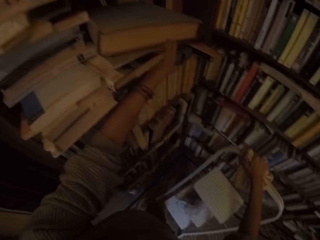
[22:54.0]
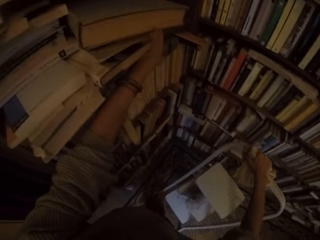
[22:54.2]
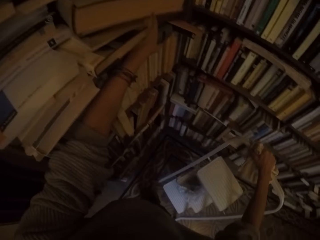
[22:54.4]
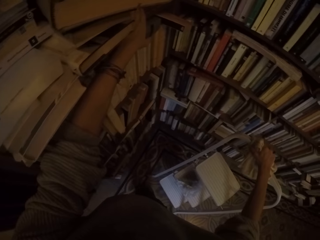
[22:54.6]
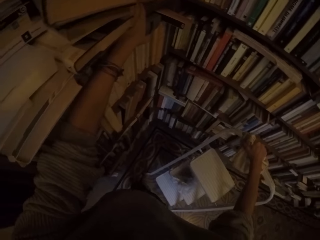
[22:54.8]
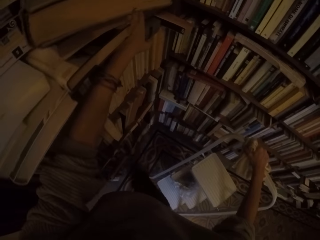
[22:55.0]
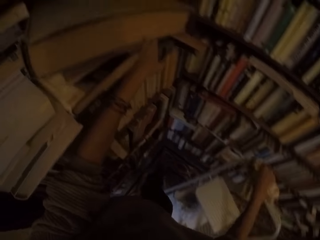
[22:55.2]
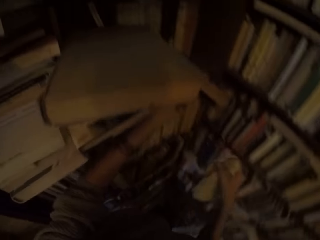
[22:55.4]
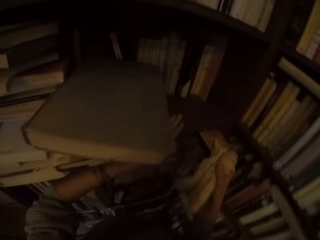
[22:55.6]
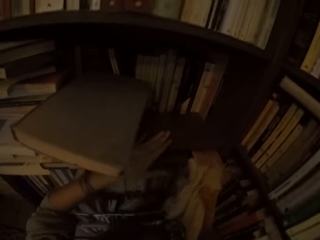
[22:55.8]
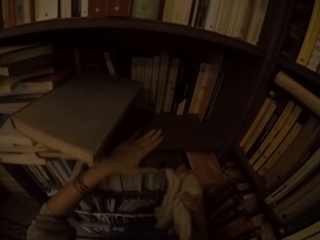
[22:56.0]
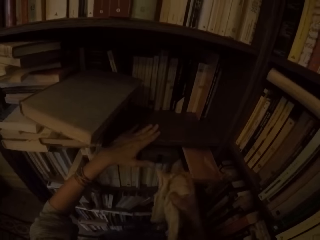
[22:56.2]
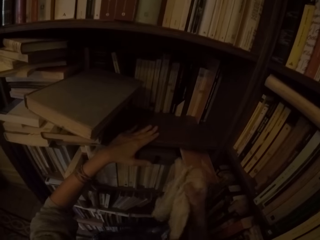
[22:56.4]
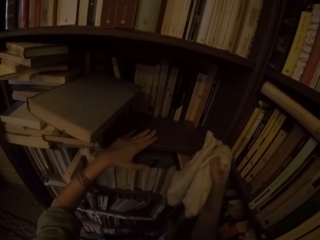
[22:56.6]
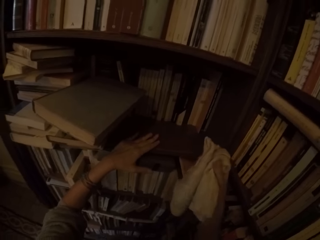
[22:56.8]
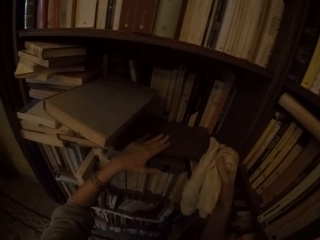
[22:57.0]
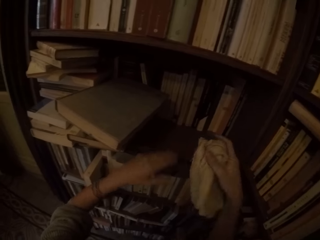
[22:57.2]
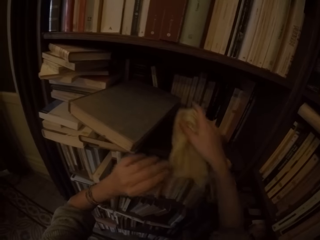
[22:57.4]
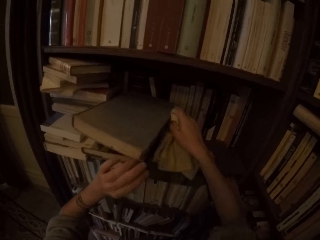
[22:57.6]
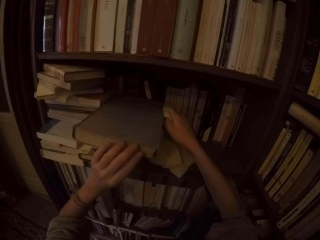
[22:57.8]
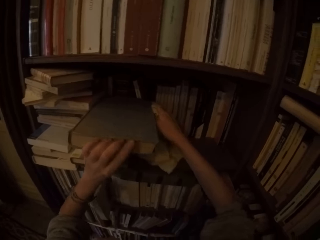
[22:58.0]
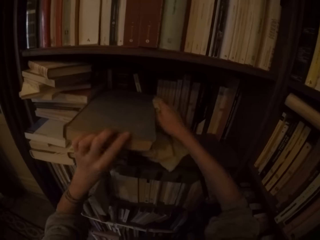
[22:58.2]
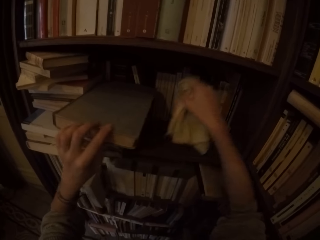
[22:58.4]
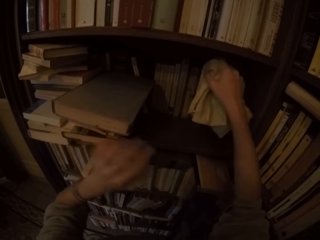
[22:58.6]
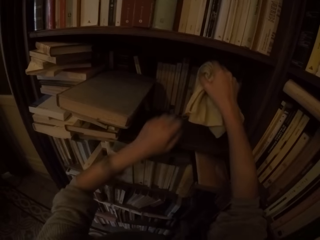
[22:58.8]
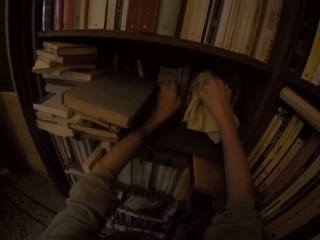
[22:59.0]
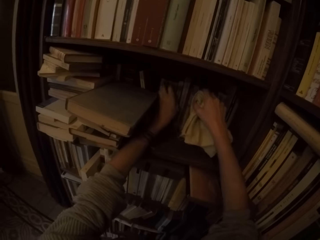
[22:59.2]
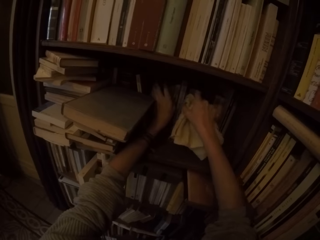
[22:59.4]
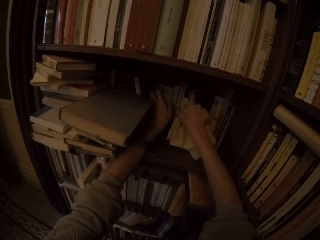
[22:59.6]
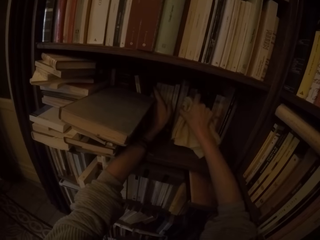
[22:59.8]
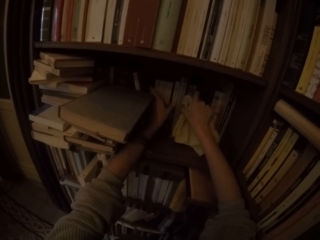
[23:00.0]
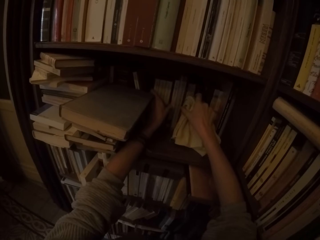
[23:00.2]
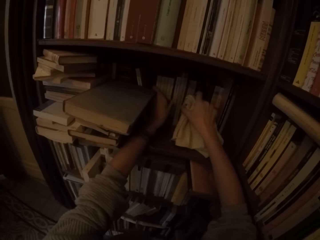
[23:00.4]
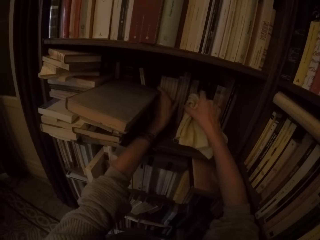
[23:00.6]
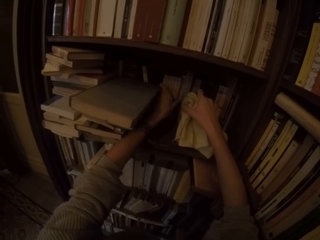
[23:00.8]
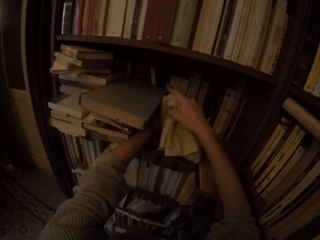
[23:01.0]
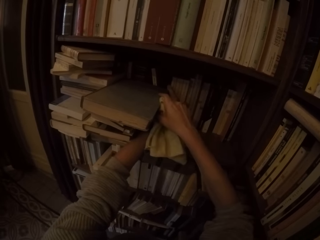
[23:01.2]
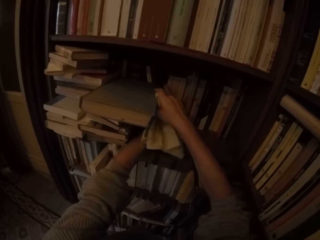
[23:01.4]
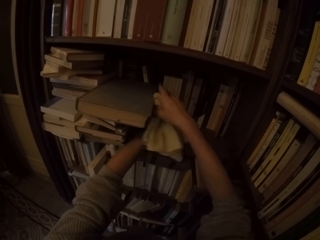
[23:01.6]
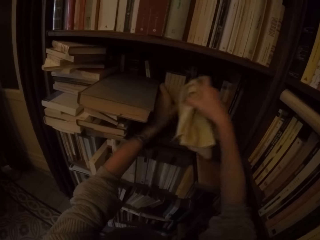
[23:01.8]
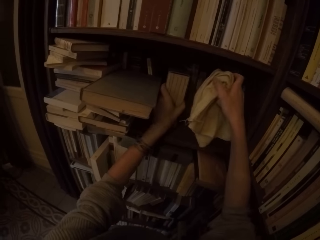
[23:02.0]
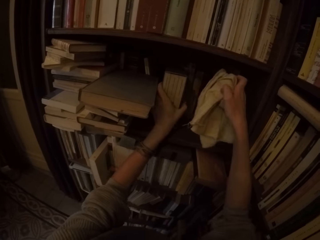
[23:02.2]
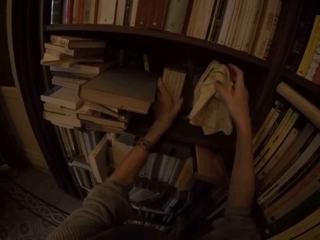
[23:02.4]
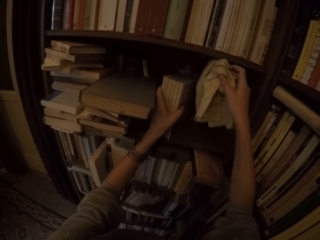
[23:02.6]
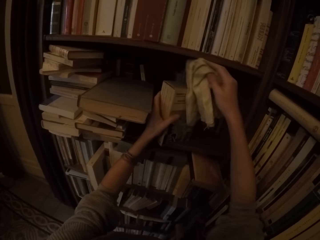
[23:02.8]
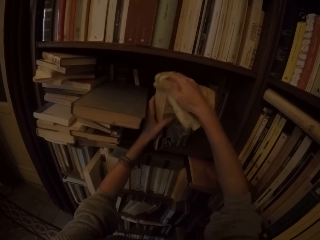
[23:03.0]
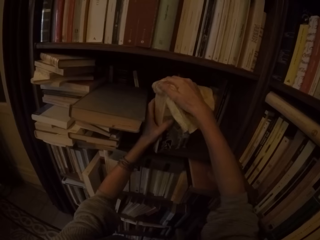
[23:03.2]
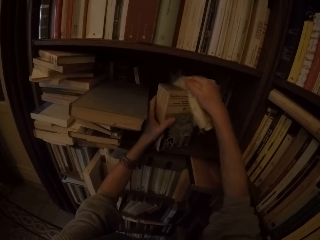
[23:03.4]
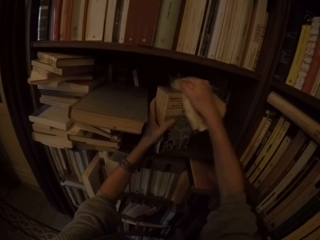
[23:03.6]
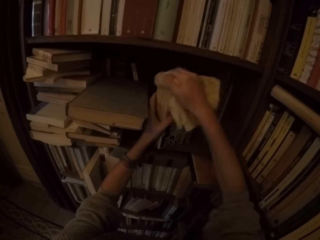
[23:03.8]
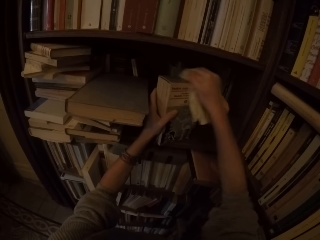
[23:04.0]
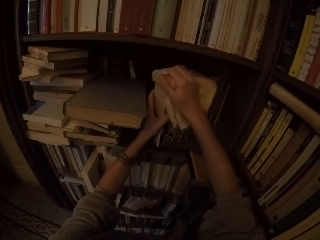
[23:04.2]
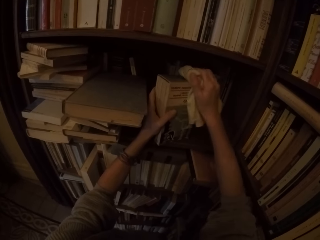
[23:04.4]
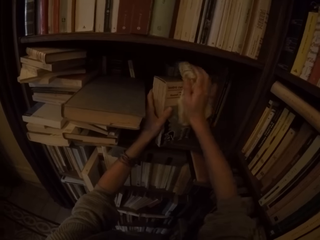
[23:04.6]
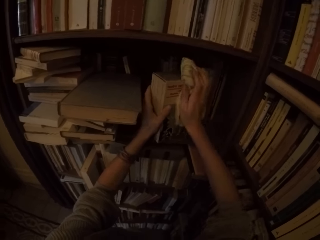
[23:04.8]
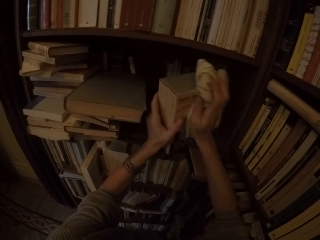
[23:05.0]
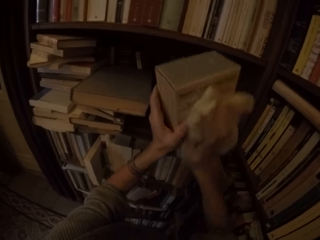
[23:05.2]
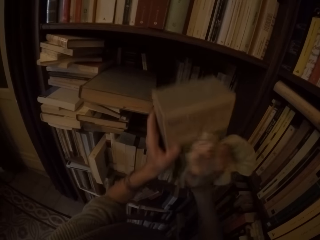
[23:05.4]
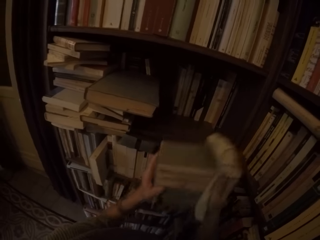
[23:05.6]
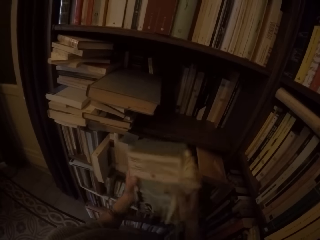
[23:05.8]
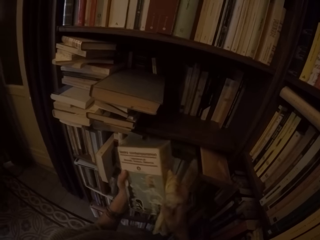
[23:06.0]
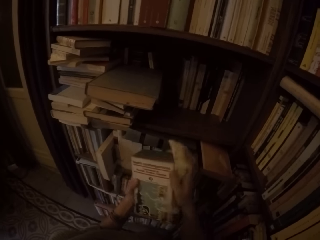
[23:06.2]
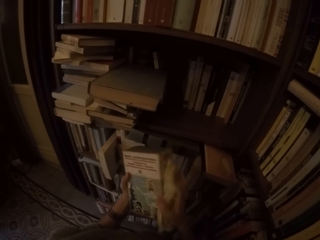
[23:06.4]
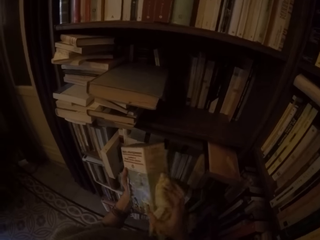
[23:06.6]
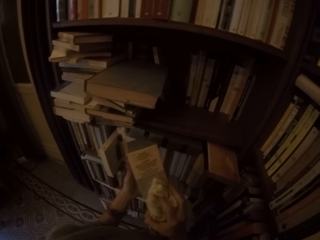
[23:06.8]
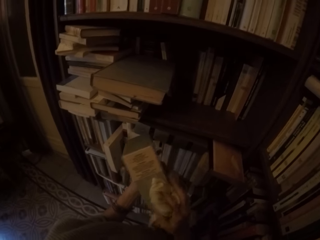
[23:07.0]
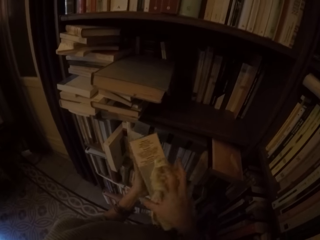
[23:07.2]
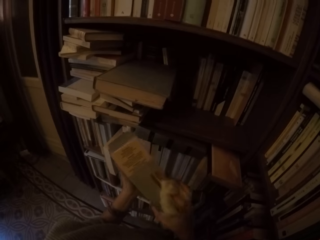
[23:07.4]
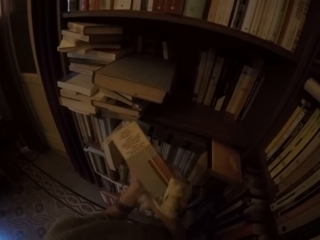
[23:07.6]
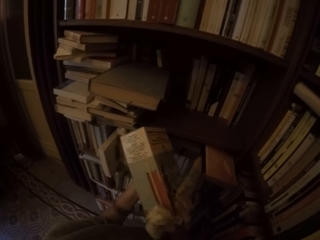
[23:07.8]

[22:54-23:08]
The camera wearer adjusts the book on the shelf with both hands. He moves the ladder. He touches the books on the shelf. He picks another book from the shelf with his left hand. He wipes the book with the towel in his right hand.

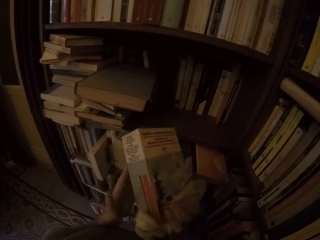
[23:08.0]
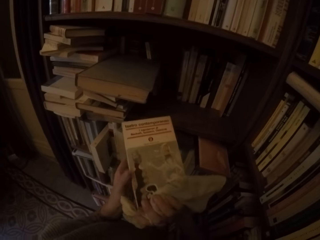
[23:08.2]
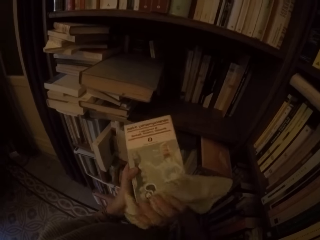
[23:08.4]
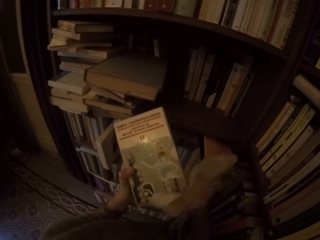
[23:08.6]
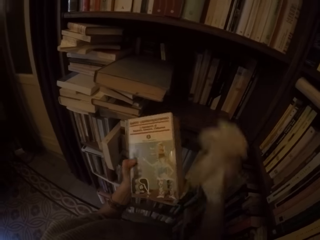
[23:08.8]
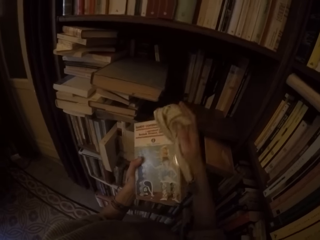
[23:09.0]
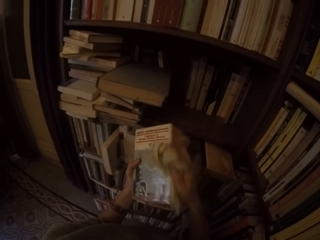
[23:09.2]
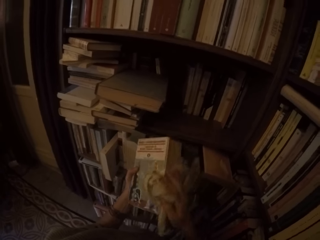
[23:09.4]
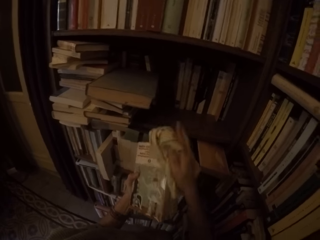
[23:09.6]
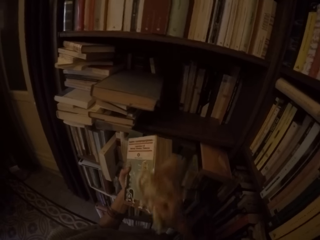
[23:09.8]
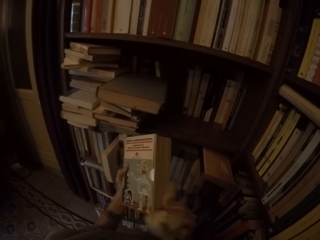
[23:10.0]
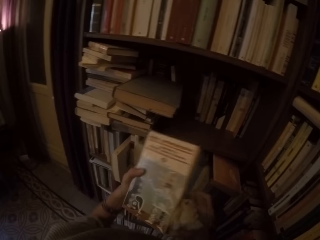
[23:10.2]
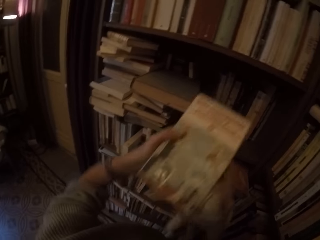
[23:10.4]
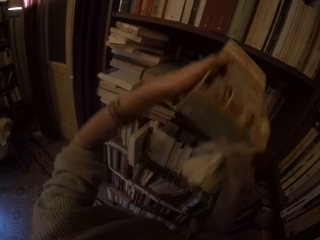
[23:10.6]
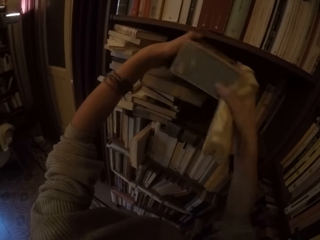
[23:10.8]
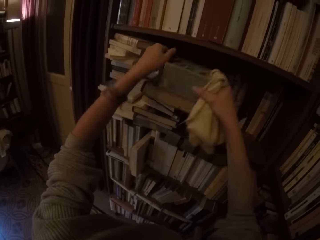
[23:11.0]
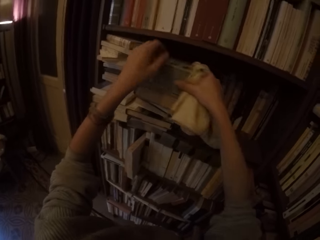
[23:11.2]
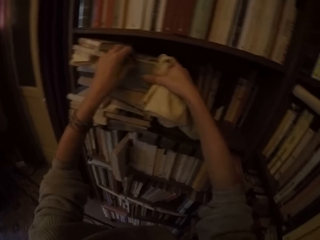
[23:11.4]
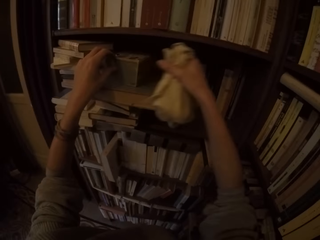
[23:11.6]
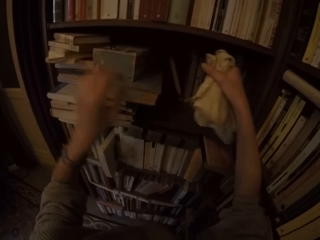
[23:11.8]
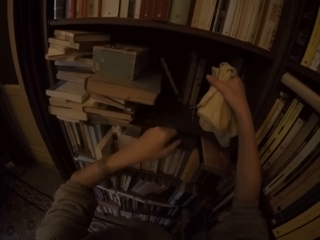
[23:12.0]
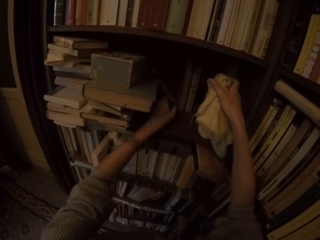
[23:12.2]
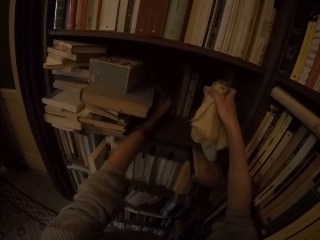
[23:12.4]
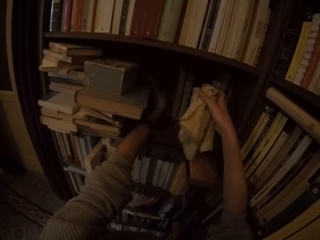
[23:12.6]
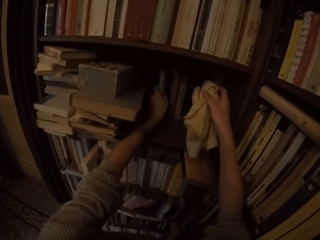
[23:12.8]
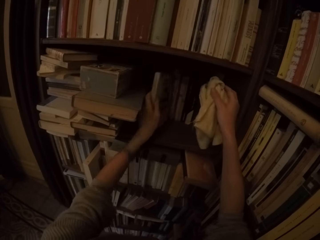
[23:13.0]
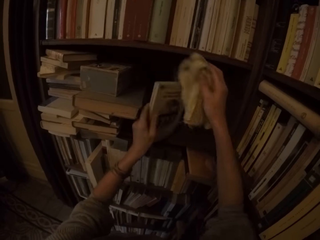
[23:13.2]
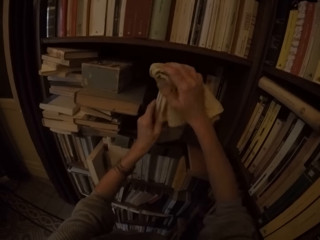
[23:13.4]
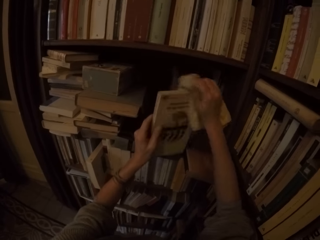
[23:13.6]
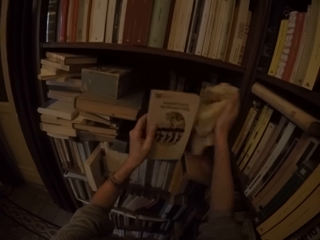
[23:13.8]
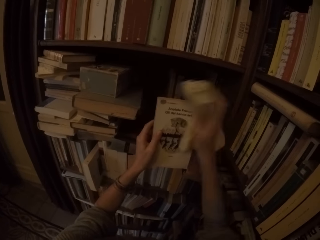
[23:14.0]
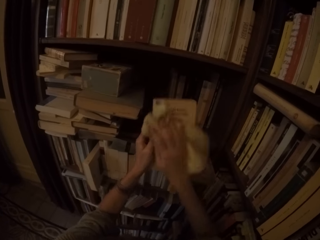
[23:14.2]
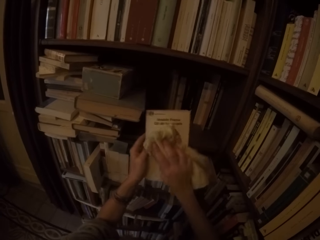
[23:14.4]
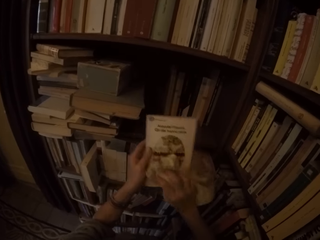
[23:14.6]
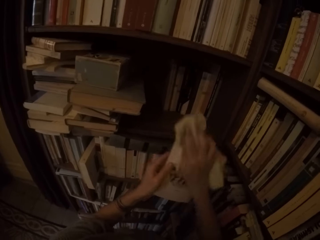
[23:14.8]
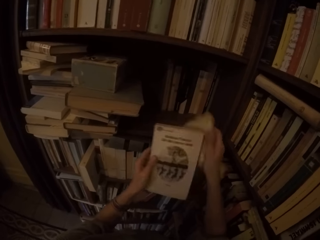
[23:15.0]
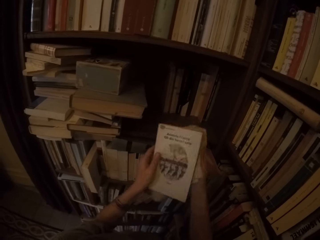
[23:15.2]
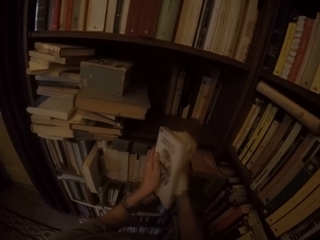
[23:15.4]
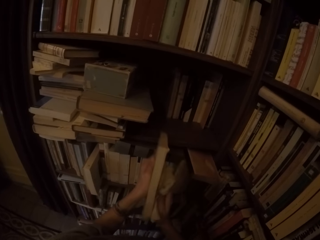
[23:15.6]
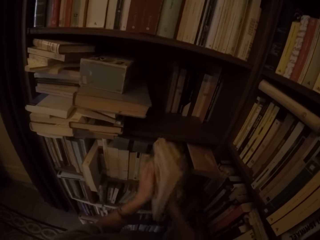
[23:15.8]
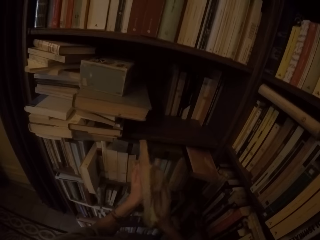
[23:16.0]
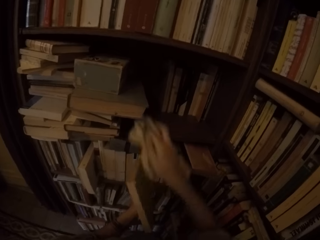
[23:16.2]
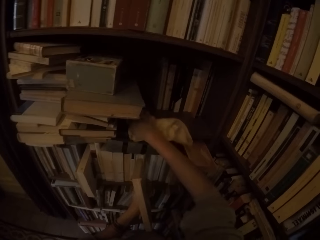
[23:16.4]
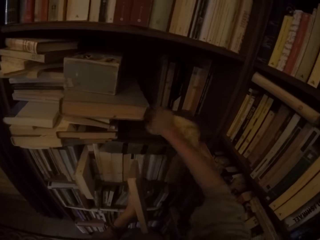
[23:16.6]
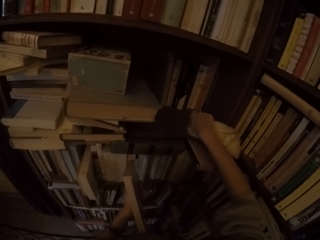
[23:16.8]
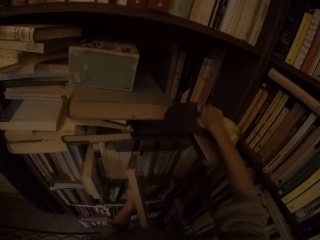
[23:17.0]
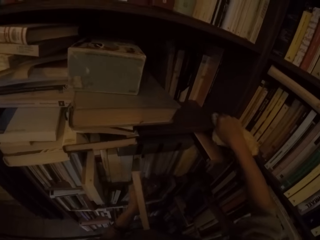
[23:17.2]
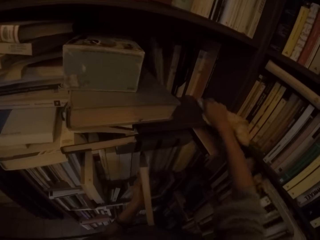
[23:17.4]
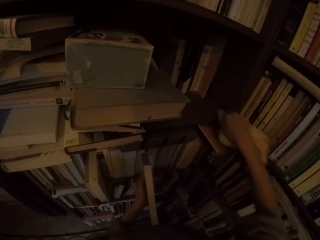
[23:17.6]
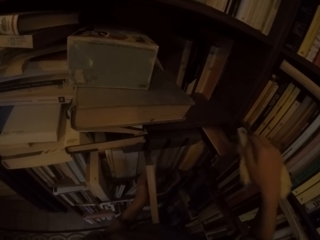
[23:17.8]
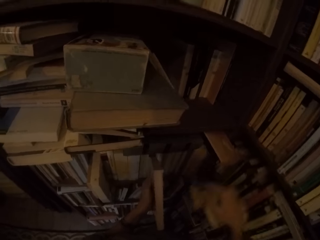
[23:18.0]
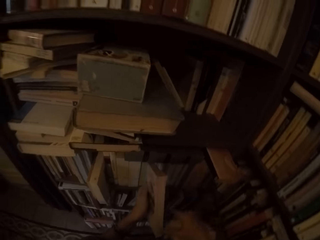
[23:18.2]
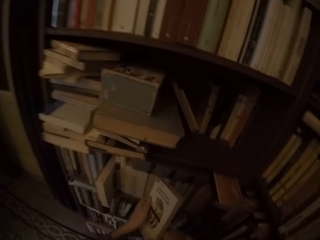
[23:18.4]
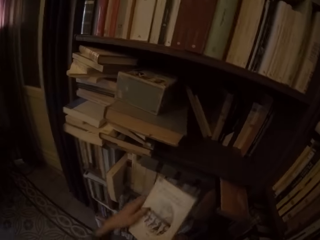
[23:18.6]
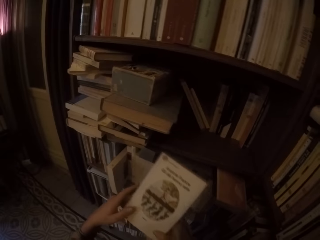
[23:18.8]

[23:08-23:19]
The camera wearer puts the book on the shelf with both hands. He picks another book from the shelf with his left hand. He wipes the book with the towel in his right hand. He wipes the shelf with the towel in his right hand.
